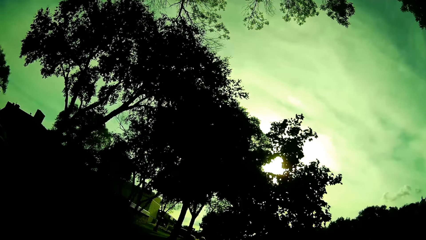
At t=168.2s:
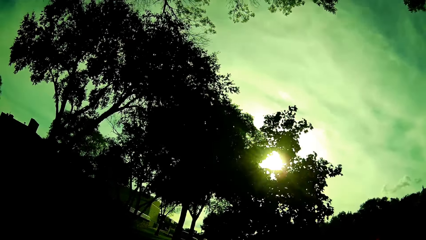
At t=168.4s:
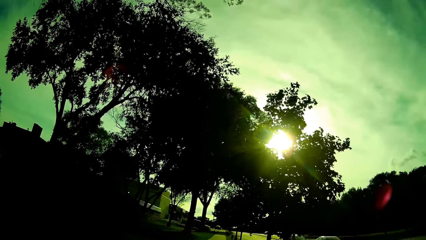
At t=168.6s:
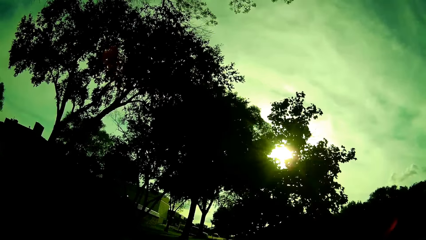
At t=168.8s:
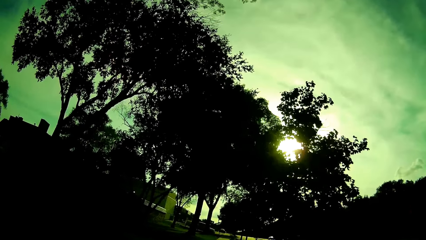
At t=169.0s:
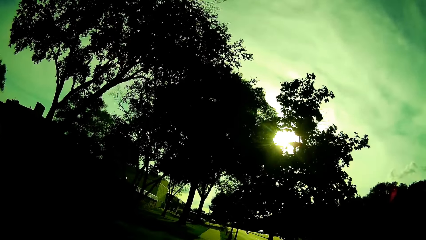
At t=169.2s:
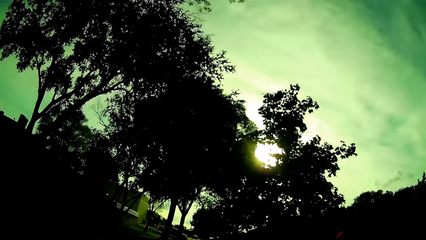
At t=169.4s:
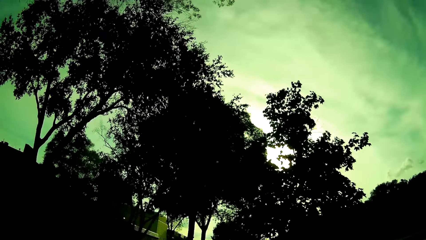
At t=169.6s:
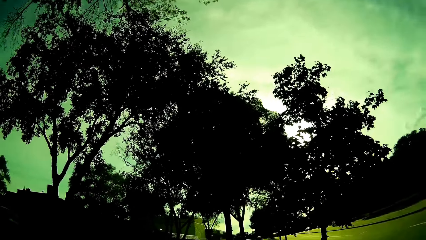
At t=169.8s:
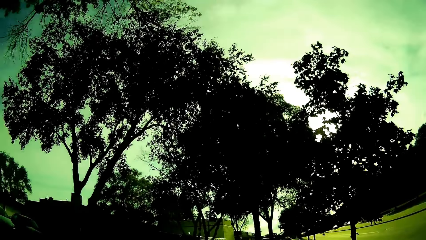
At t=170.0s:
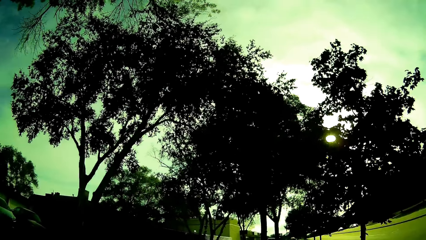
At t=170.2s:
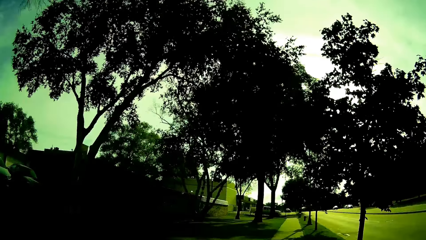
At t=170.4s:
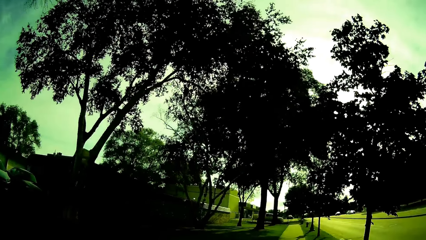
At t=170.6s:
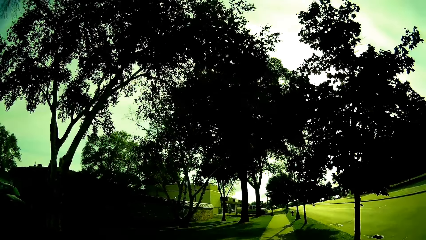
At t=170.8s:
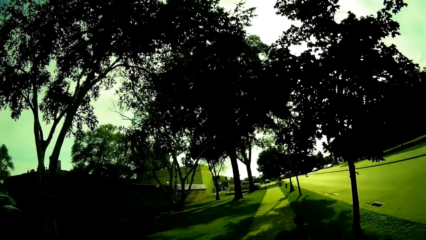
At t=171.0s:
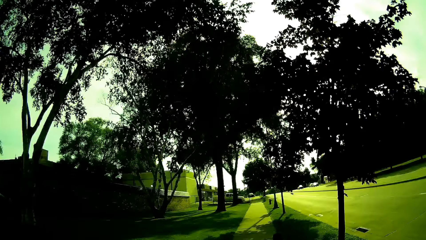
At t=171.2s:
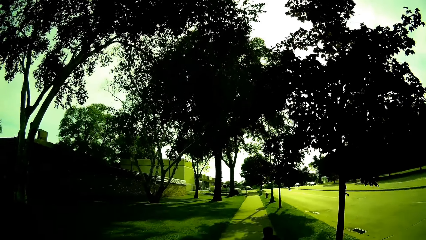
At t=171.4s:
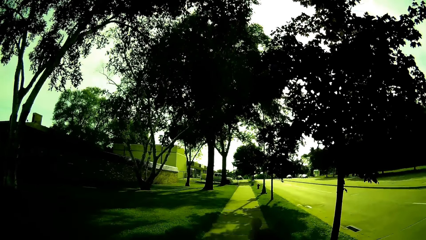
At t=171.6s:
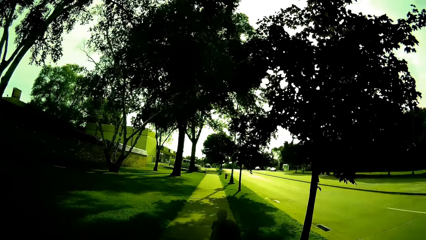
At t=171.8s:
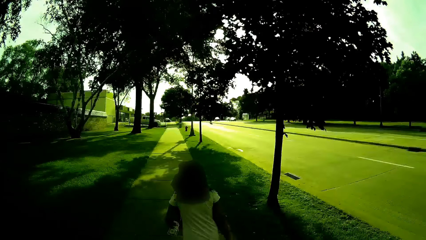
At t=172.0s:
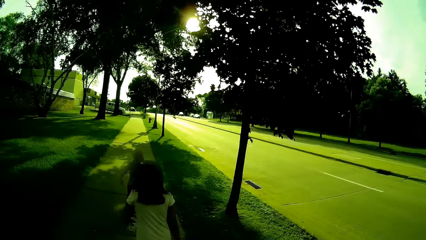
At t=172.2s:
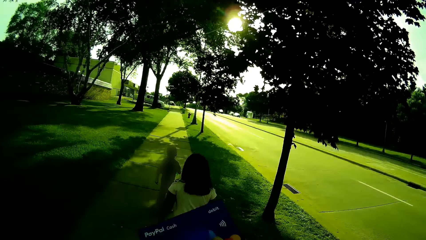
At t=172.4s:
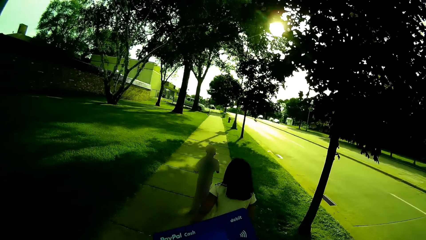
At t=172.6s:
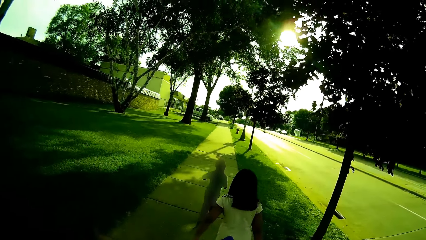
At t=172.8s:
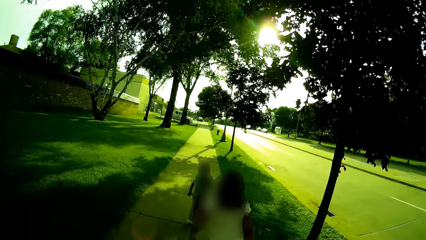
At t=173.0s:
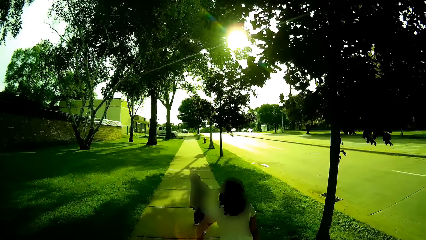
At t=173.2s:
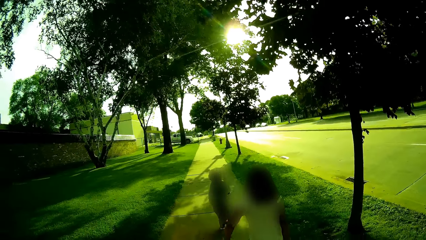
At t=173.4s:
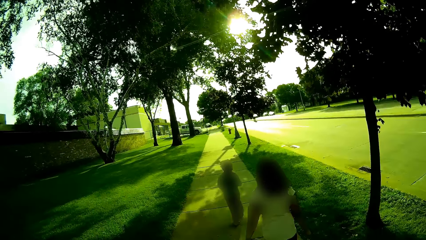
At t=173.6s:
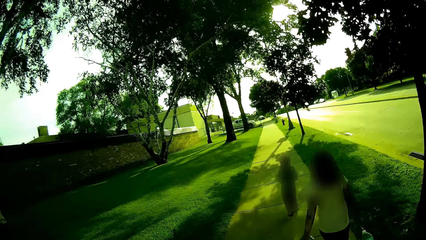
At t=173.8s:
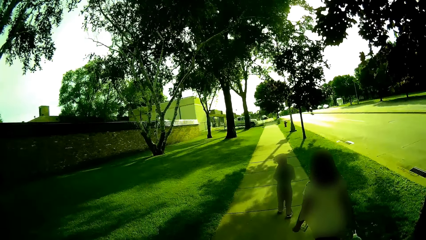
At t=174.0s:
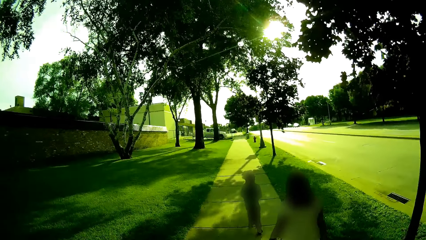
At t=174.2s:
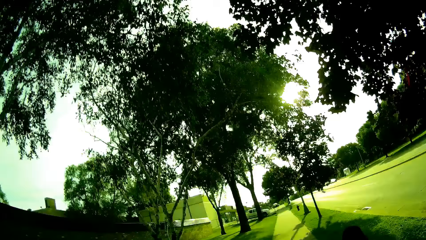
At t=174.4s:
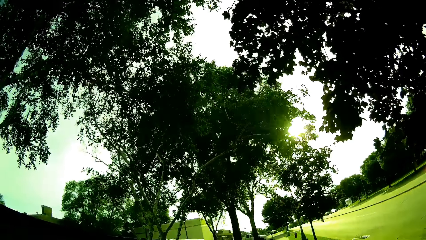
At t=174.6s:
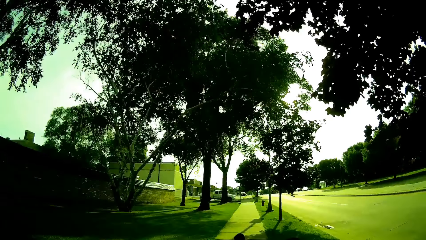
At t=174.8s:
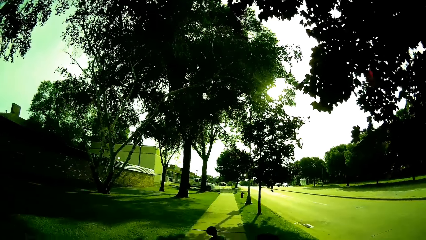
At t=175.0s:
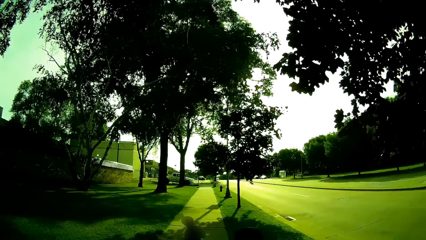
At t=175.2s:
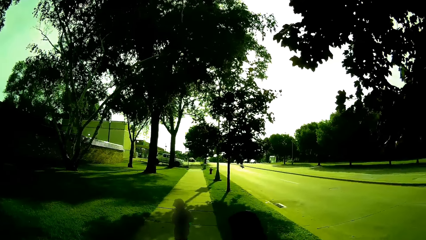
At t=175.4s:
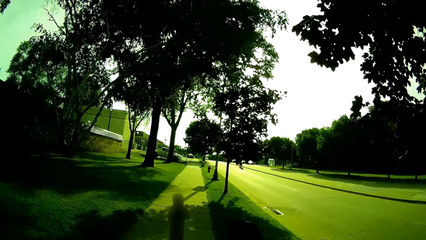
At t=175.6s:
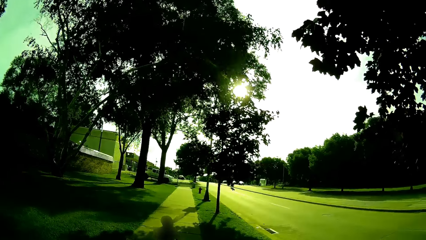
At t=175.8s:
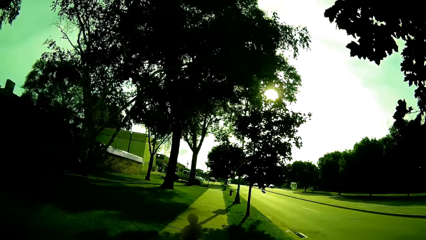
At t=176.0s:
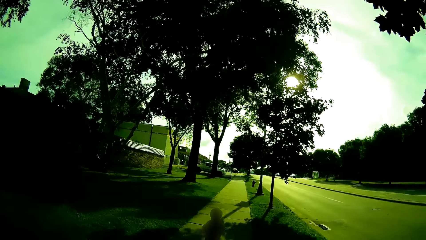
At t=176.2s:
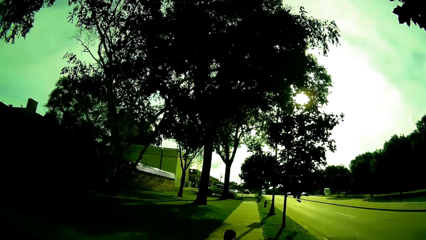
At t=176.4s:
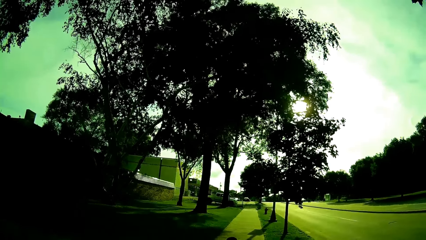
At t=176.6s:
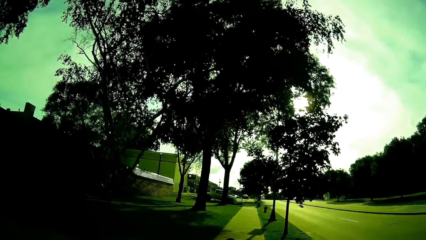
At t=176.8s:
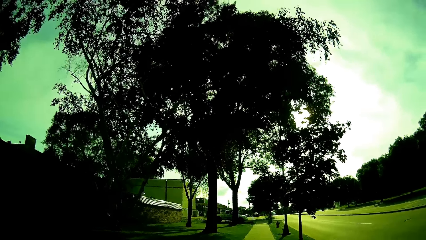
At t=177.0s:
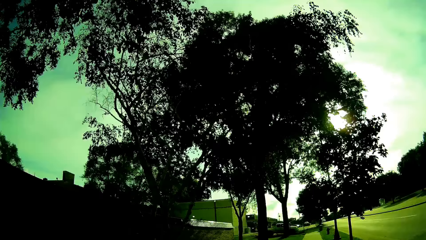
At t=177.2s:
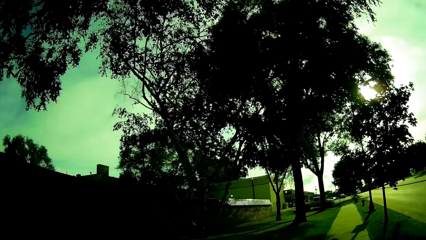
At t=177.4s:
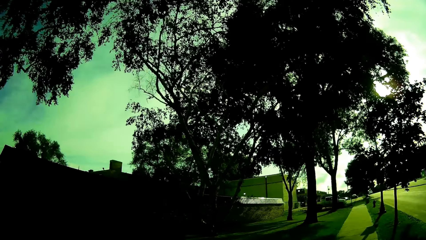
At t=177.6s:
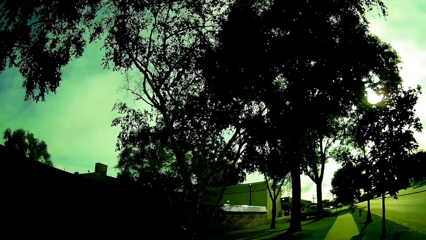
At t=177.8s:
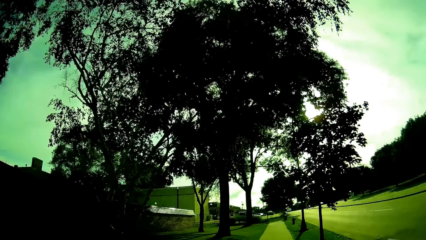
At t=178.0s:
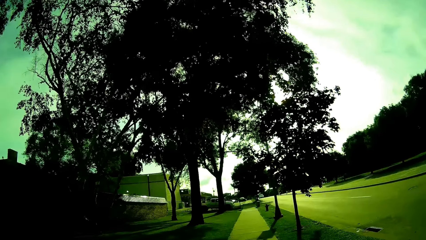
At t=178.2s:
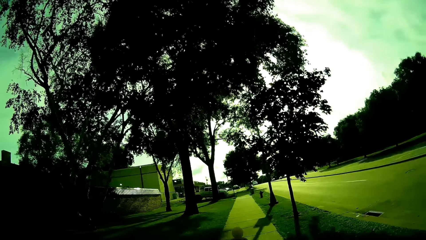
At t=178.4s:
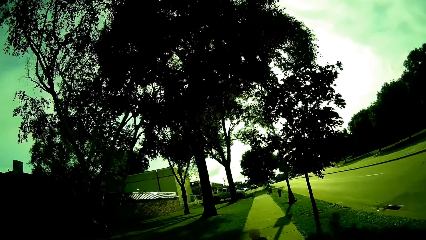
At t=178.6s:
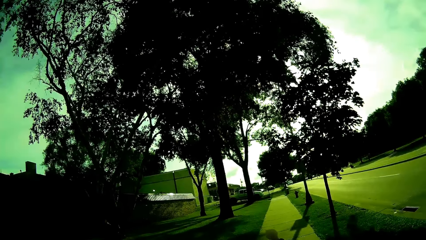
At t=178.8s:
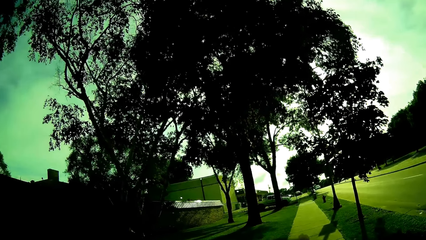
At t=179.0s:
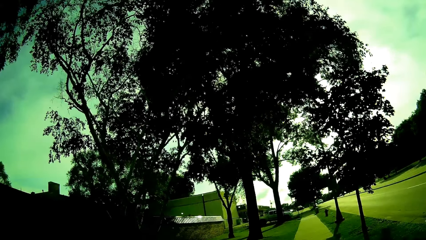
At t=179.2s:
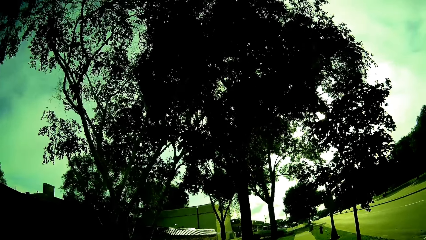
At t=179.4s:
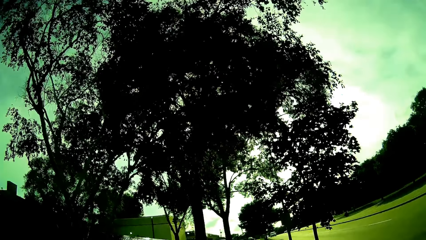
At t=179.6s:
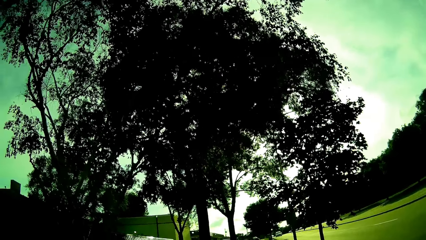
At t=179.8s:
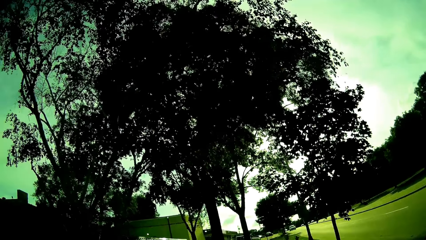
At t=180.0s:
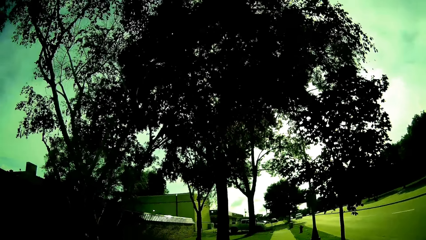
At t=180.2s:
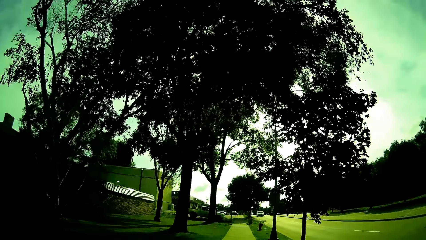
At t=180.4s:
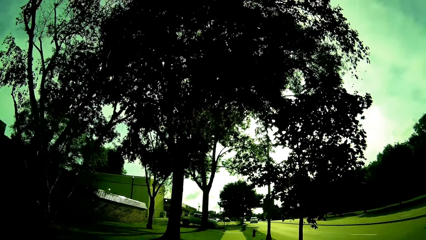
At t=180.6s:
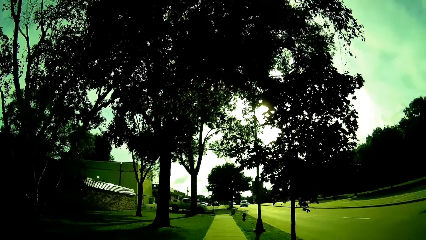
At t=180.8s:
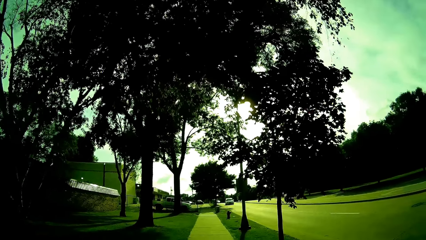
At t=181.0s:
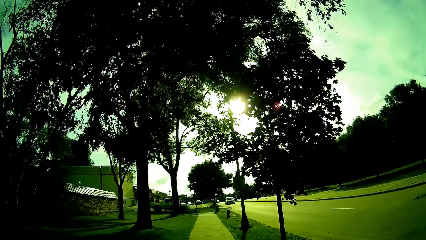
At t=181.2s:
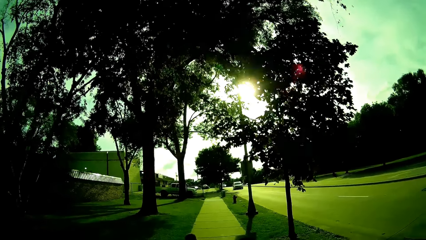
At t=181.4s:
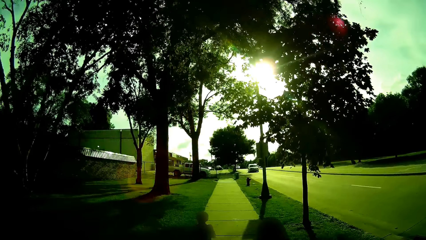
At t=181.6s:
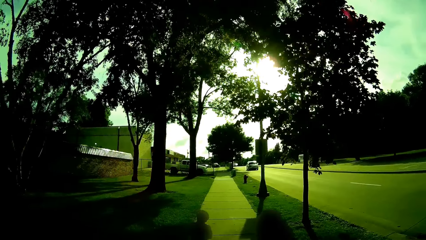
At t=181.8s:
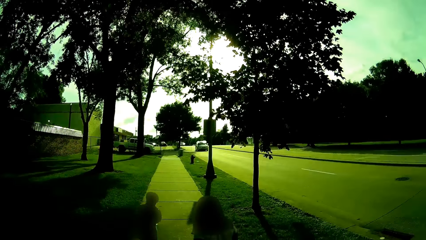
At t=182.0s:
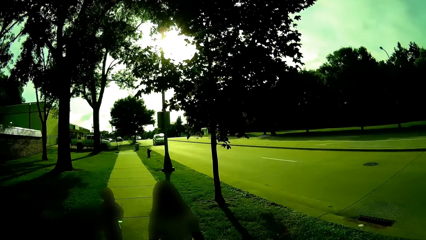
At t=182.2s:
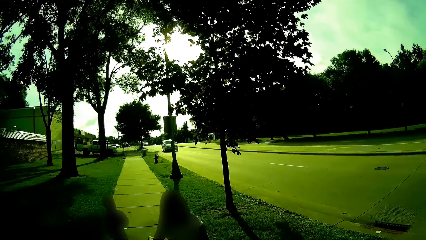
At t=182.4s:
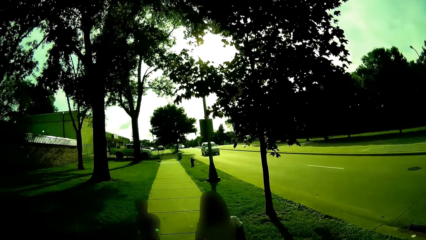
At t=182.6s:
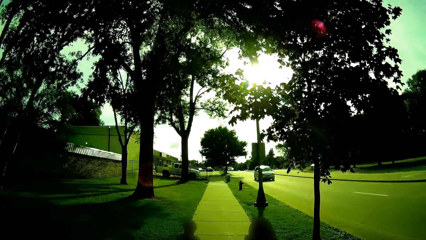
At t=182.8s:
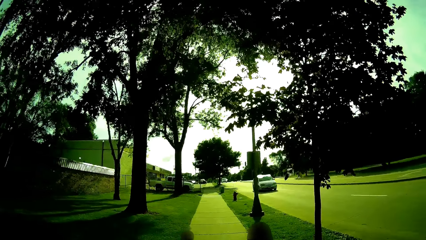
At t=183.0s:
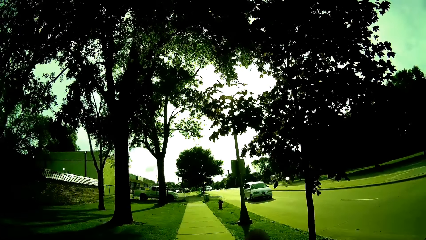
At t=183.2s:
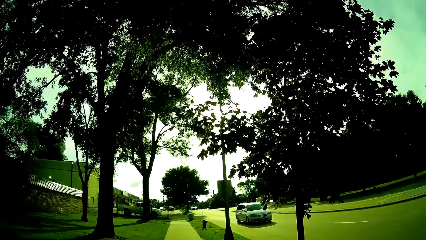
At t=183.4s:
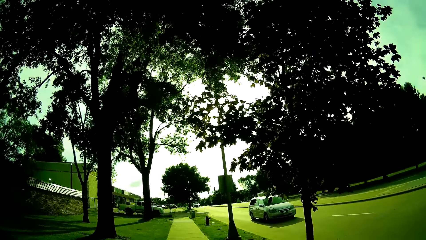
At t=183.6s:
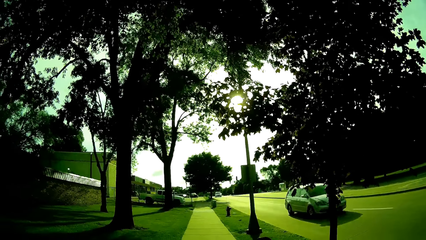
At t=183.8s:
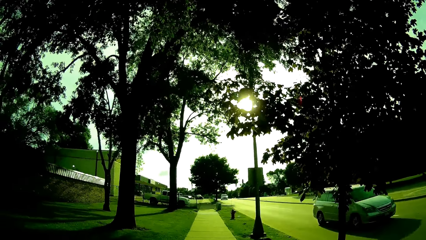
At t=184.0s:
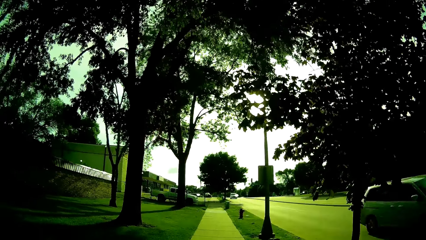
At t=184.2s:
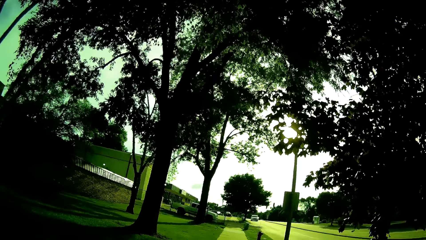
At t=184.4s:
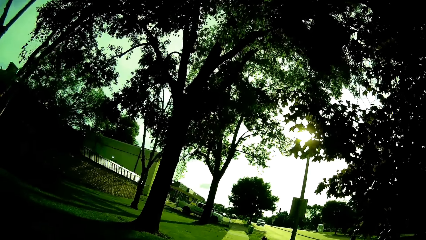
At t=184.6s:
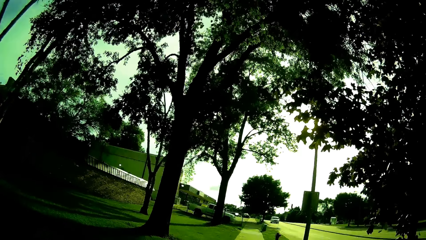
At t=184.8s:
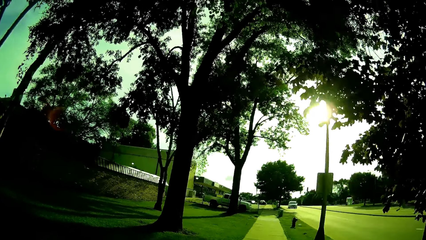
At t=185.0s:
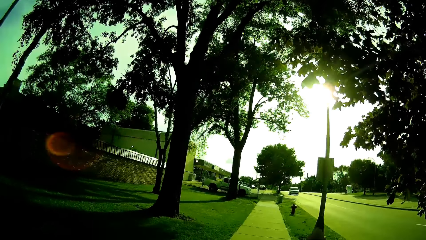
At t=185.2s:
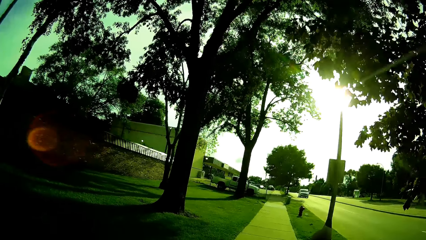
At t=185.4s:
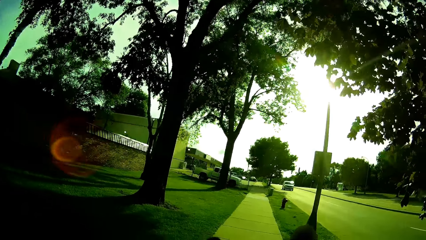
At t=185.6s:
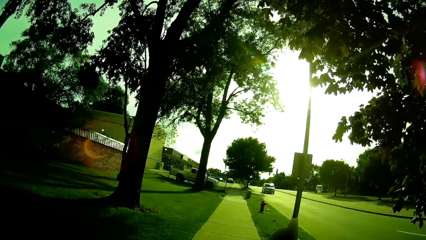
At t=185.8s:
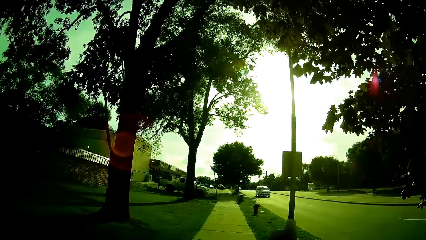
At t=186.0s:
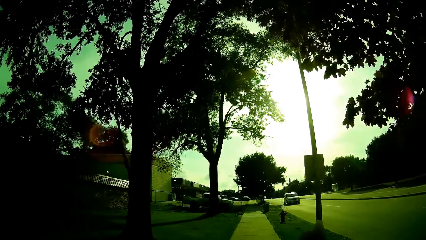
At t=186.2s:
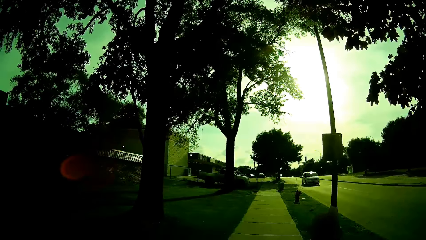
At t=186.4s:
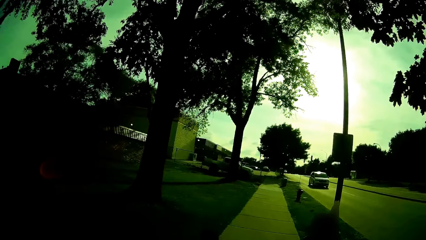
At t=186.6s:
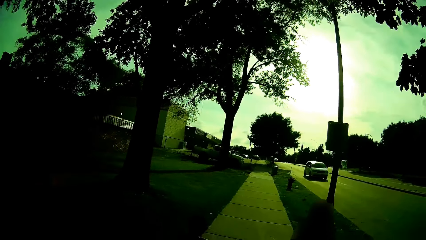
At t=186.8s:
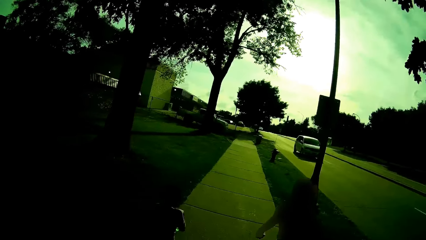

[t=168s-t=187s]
The camera wearer talks to herself. They look around and walk around.
